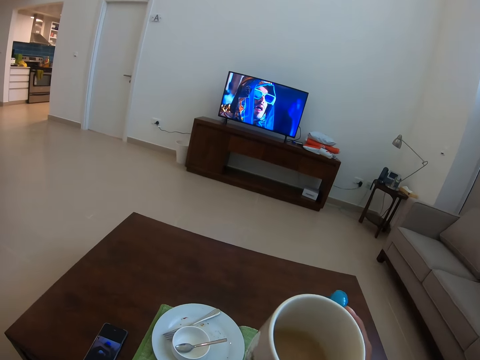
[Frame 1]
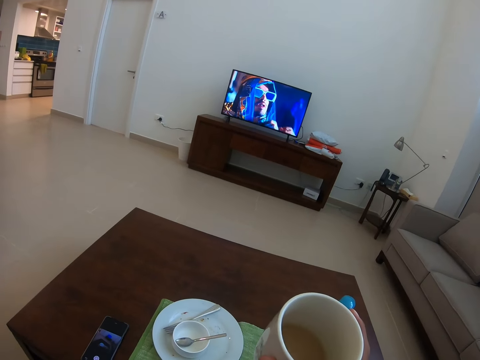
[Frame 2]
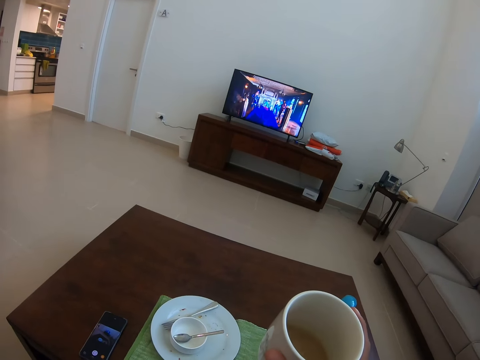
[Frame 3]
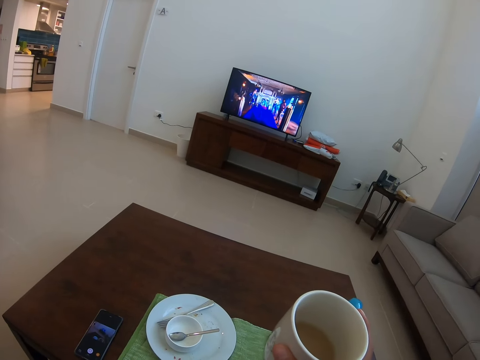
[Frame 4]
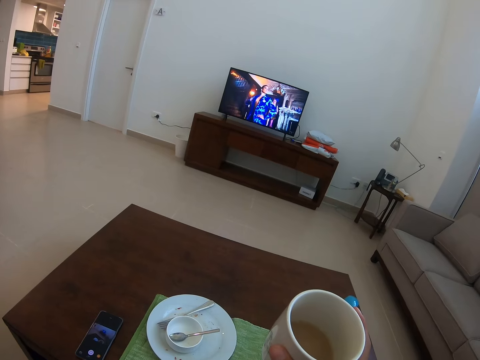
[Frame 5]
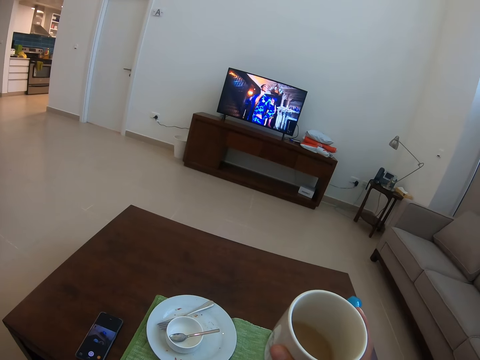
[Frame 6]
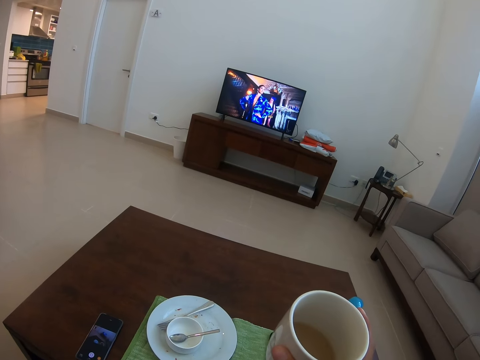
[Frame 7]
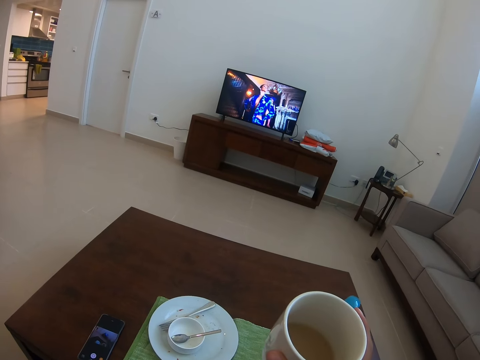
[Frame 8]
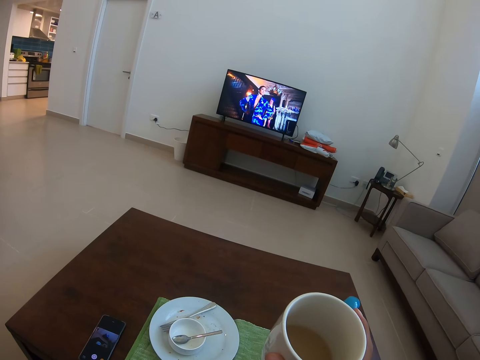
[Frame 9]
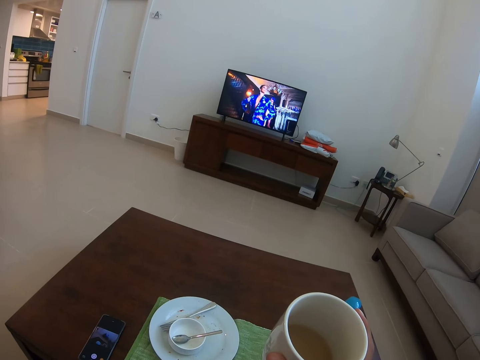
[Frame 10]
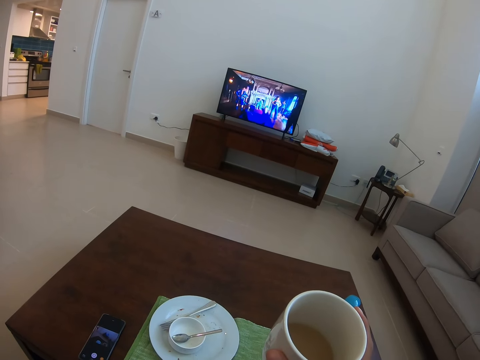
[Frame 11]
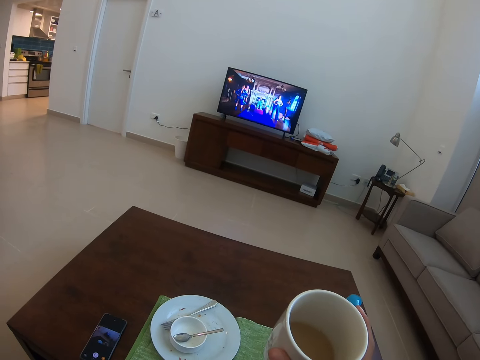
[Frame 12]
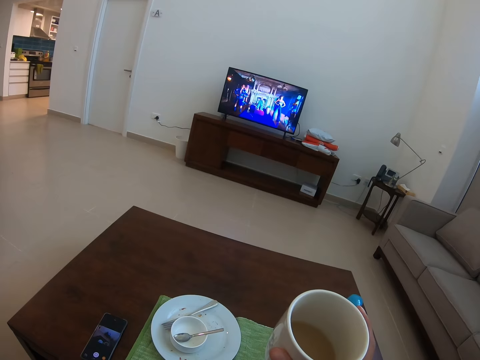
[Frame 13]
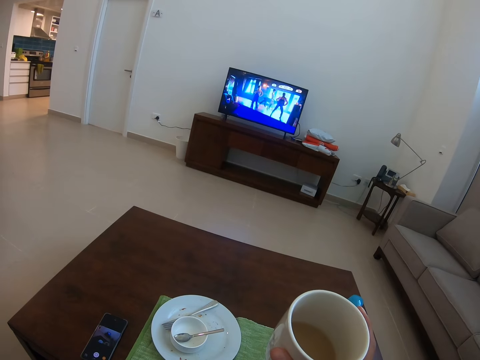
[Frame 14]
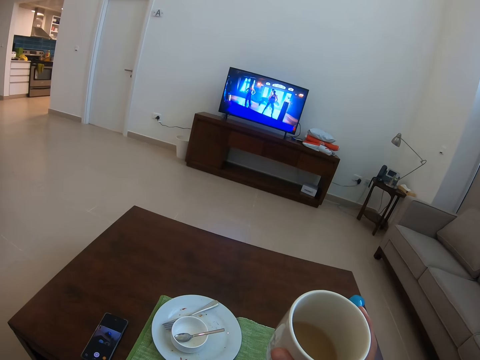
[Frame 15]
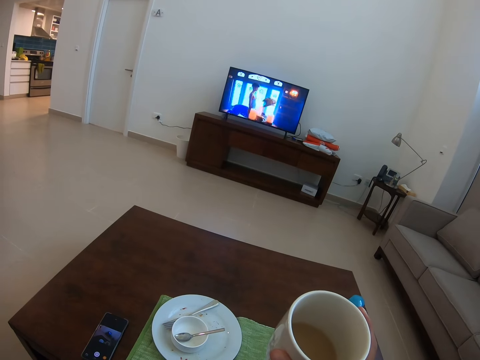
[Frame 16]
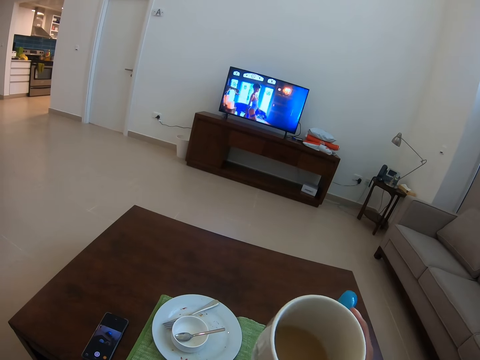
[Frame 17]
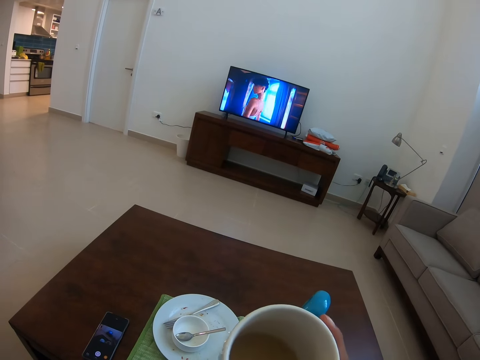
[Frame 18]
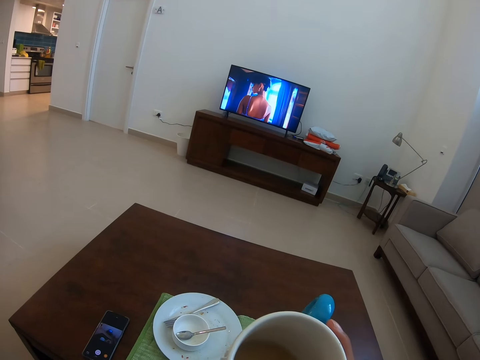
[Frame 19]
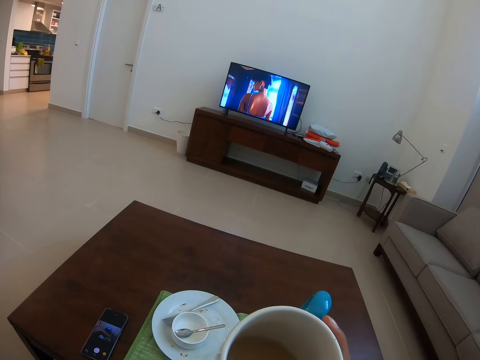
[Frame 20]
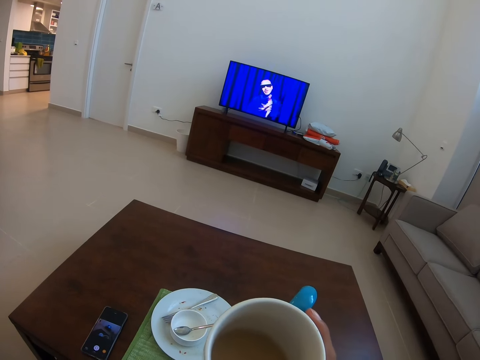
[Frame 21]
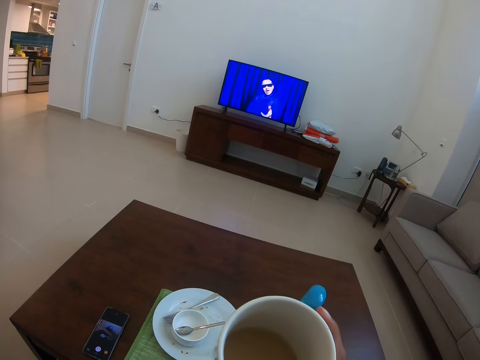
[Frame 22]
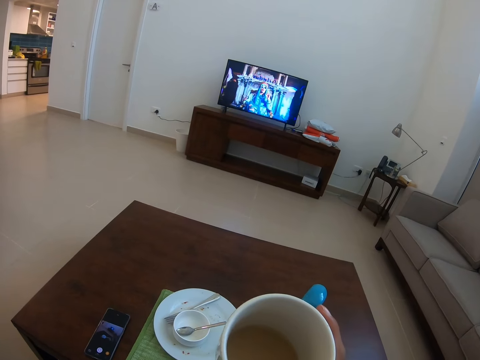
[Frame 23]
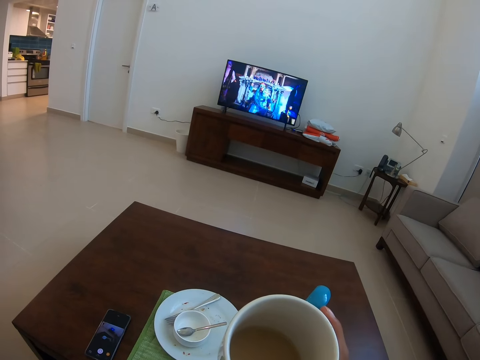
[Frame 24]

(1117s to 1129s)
The camera wearer holds the cup up.

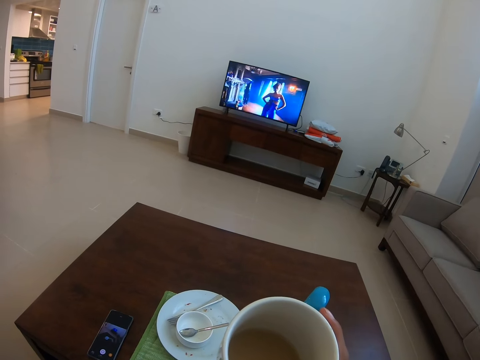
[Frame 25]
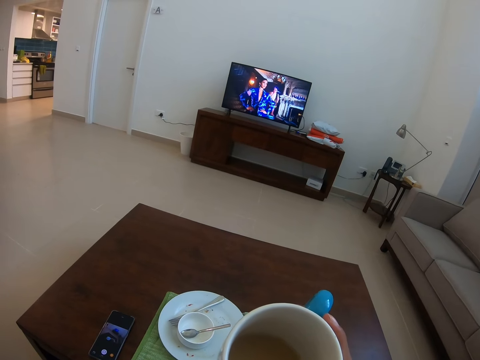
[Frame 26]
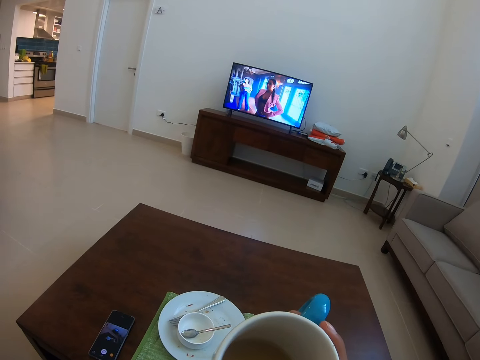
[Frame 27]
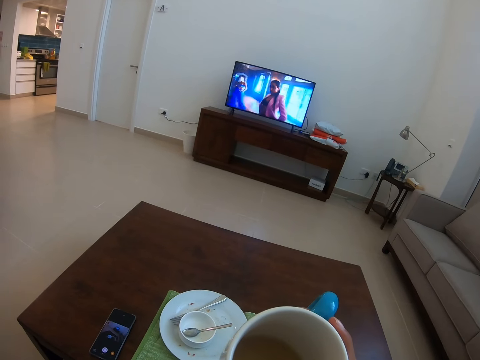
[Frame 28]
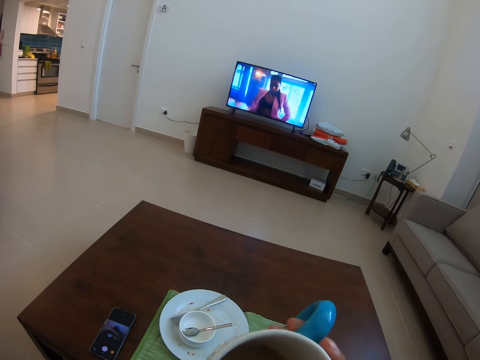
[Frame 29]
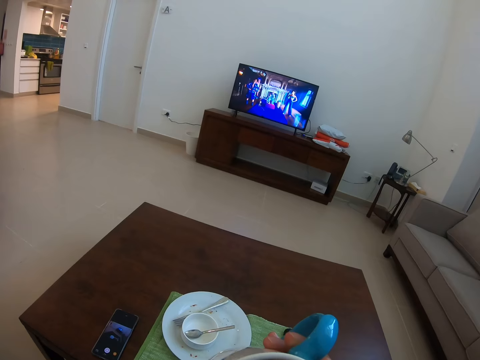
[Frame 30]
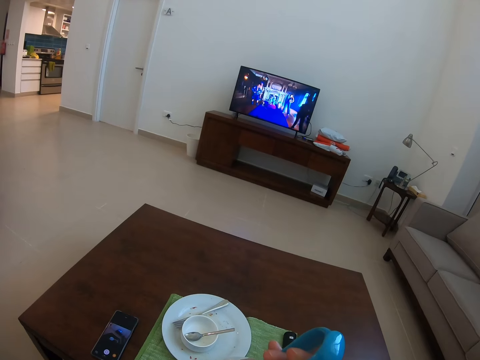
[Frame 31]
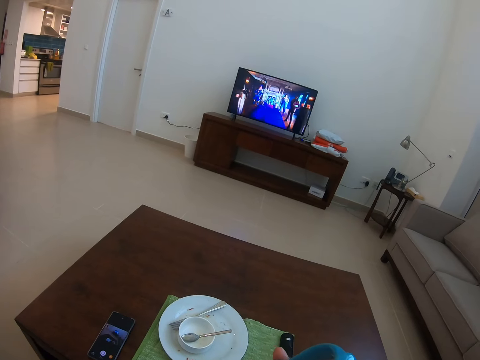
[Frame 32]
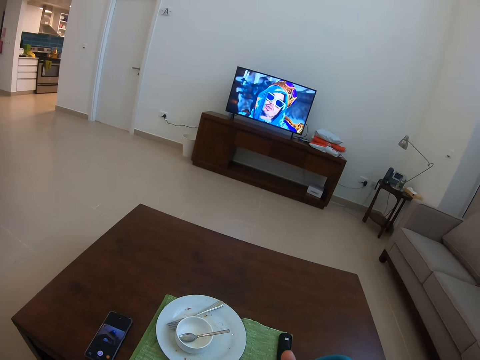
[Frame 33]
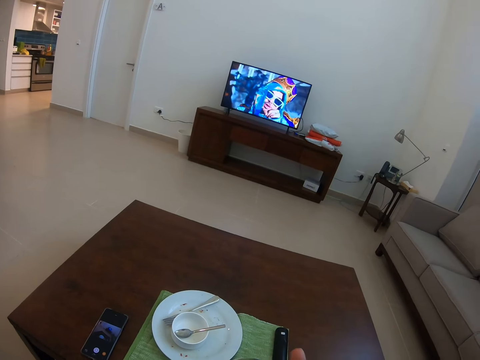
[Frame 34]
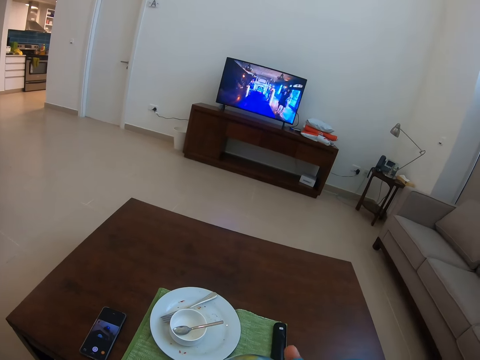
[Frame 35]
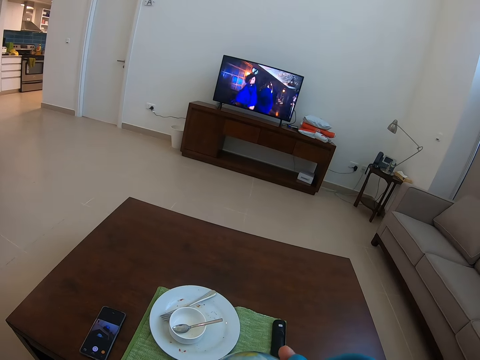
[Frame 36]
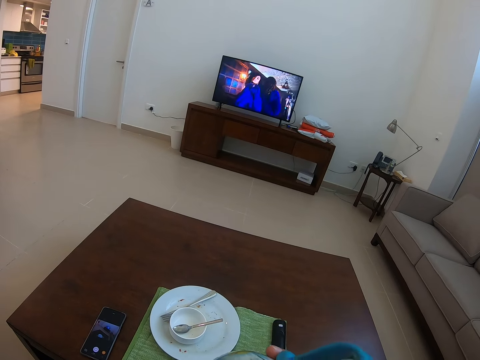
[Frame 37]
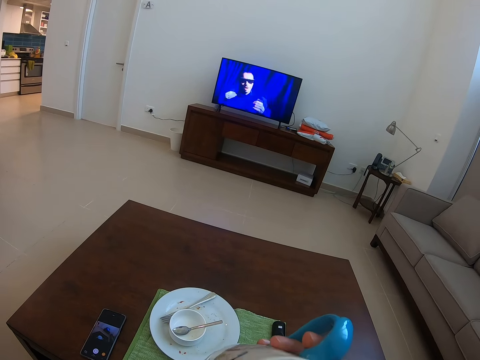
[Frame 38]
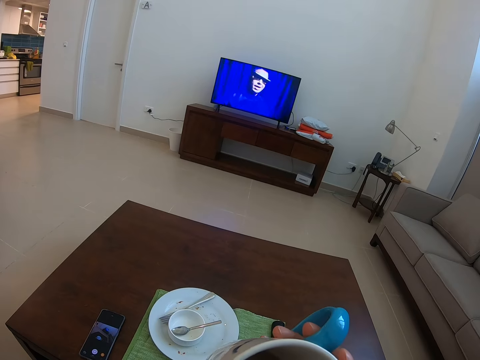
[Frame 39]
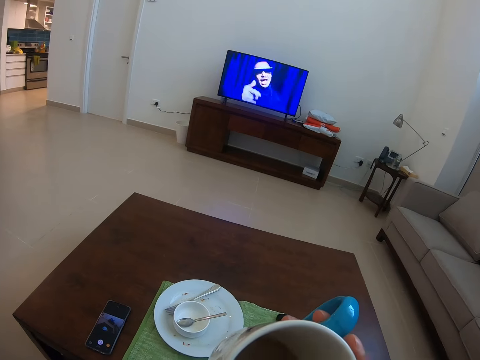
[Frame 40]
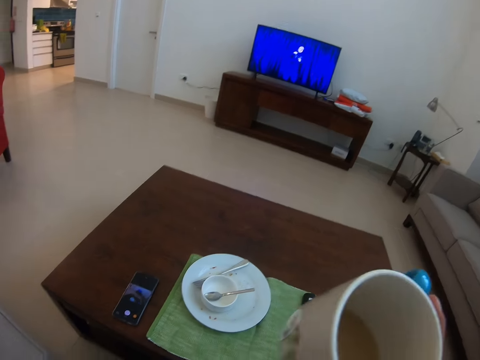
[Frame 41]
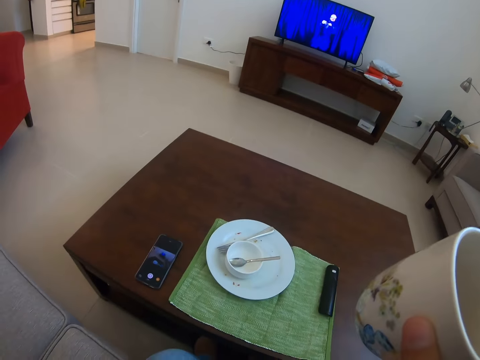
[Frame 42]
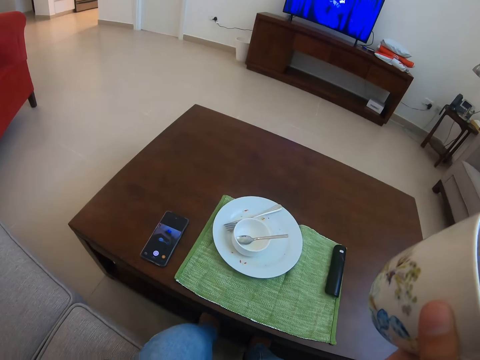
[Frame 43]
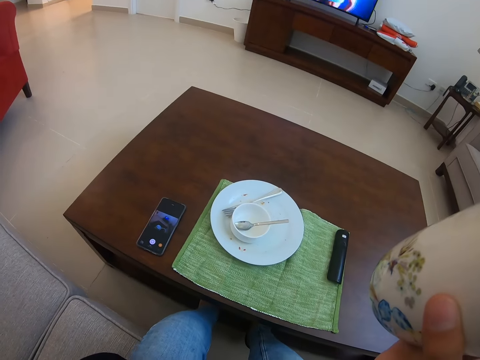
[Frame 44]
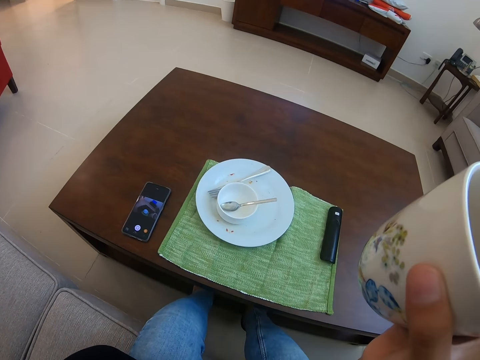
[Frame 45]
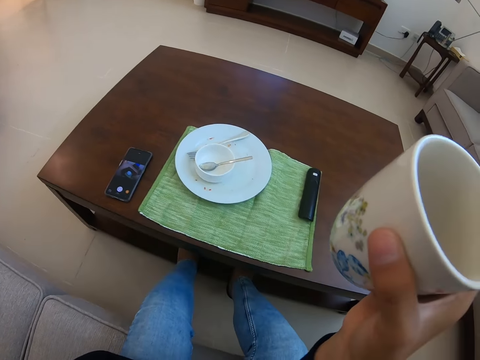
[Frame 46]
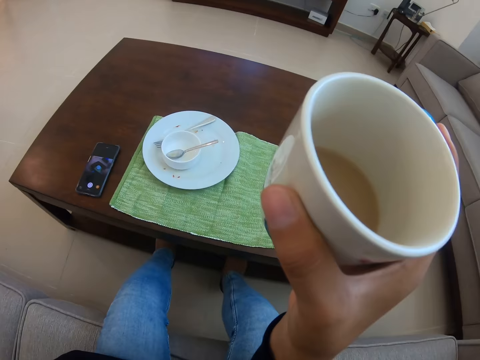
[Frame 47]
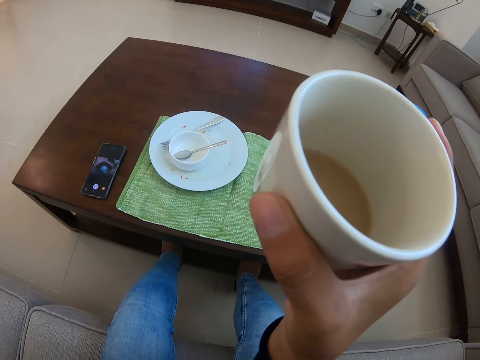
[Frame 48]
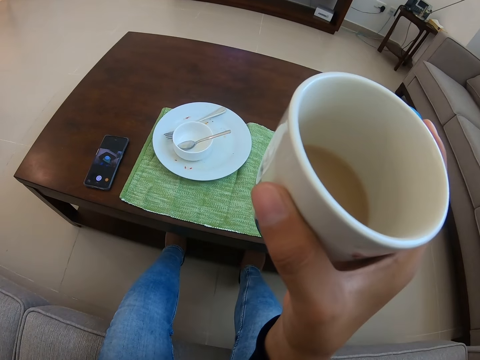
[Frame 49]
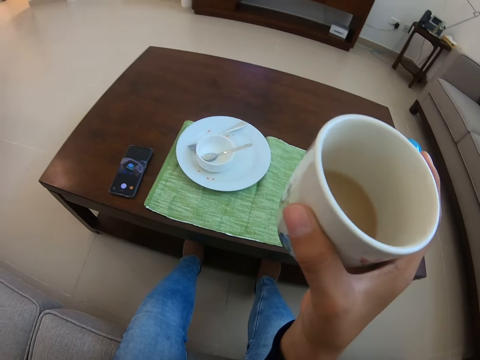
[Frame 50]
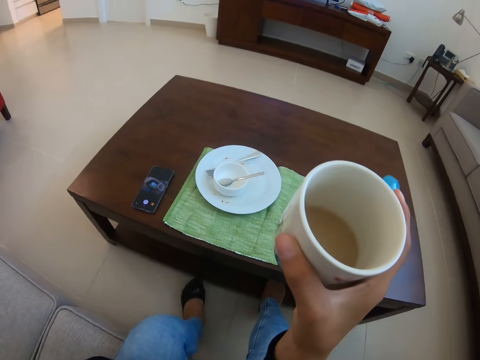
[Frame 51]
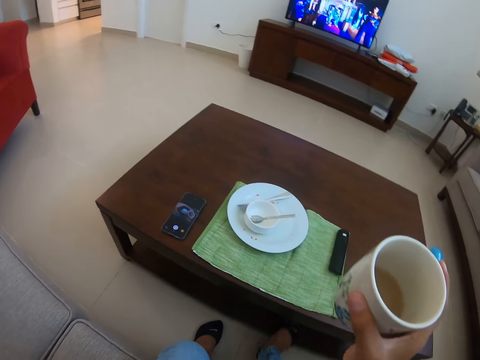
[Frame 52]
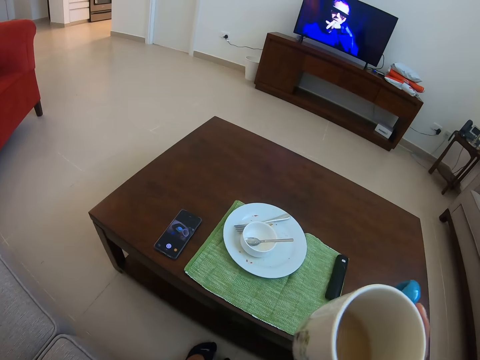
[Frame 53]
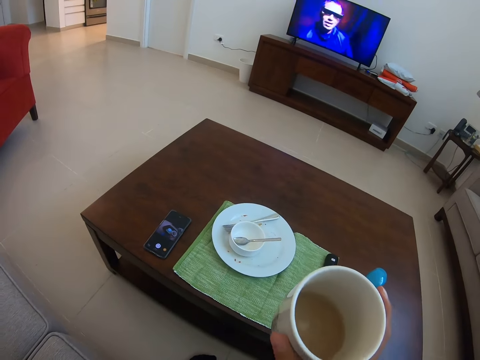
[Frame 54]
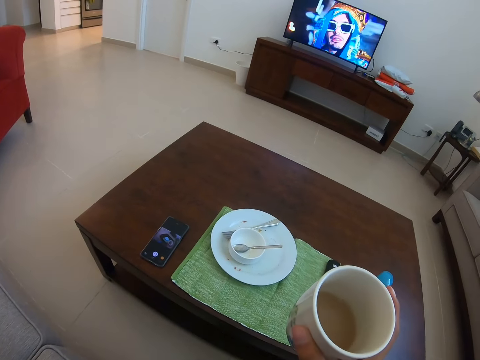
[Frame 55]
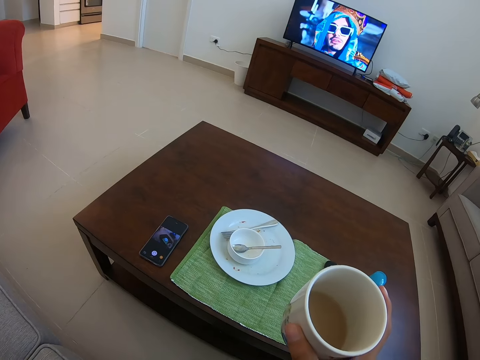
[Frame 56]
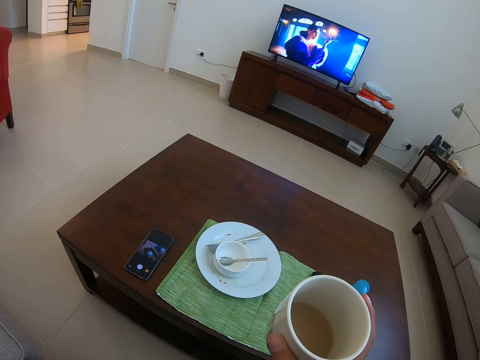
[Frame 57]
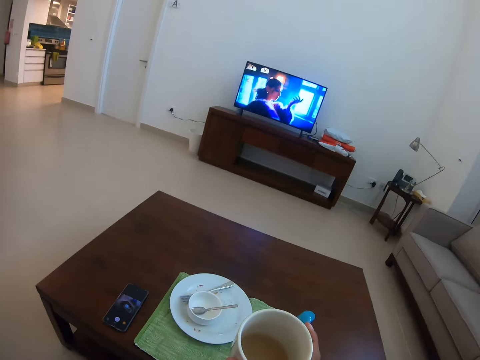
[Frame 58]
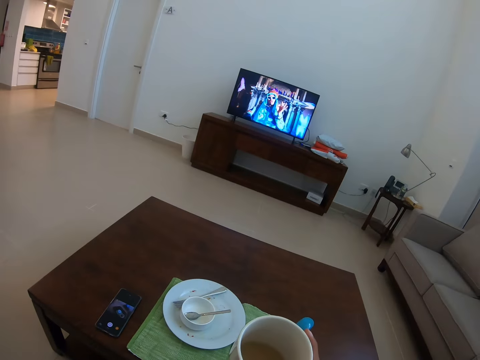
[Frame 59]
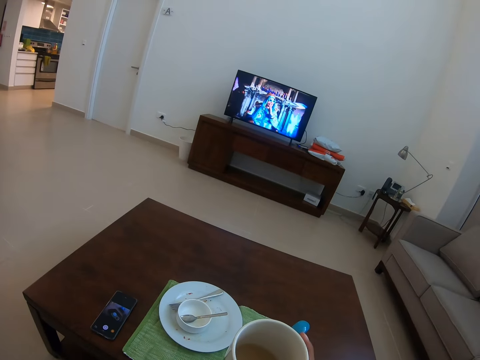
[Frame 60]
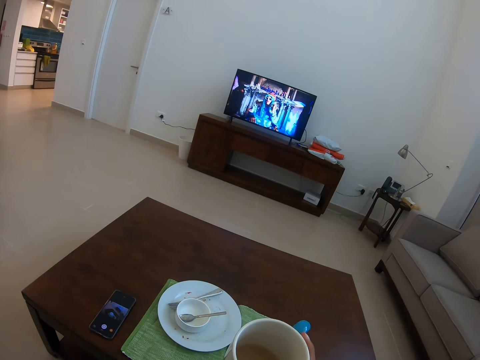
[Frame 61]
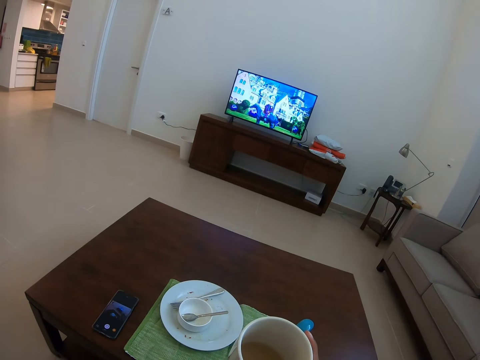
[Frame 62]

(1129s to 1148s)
The camera wearer sips tea. They hold a cup of tea up.
